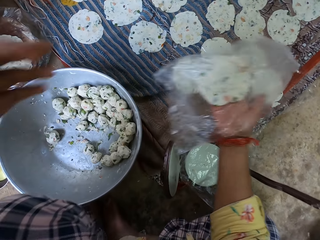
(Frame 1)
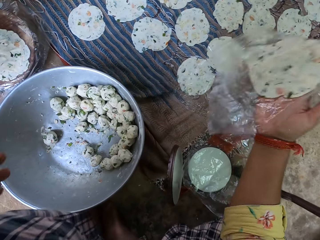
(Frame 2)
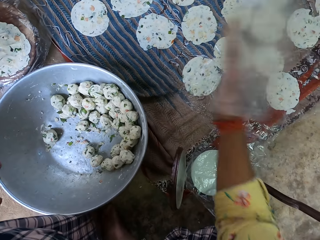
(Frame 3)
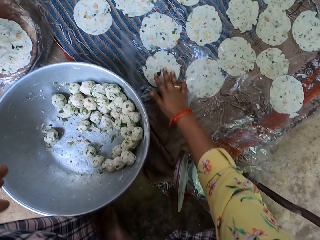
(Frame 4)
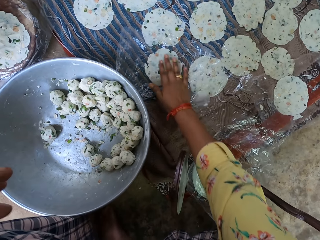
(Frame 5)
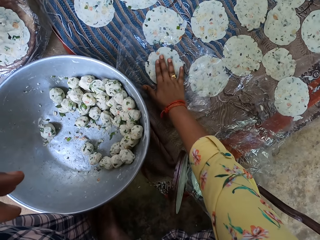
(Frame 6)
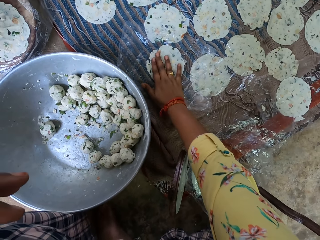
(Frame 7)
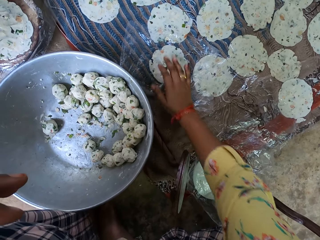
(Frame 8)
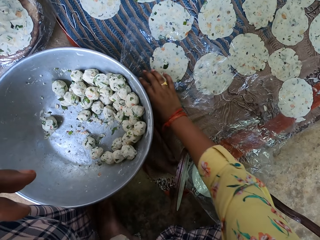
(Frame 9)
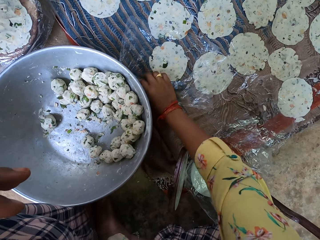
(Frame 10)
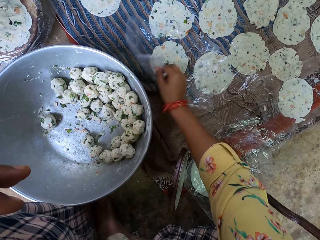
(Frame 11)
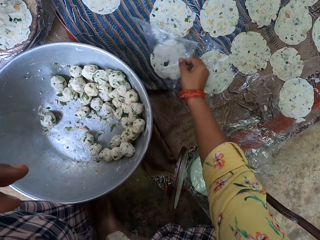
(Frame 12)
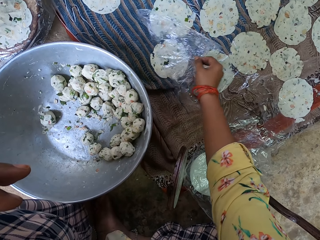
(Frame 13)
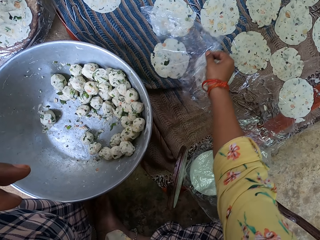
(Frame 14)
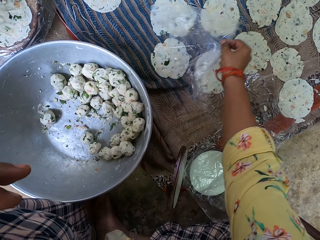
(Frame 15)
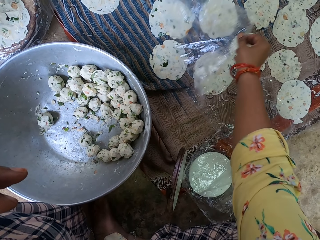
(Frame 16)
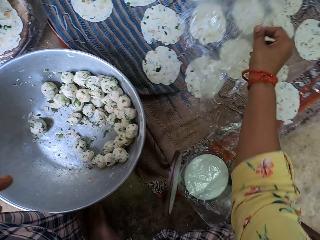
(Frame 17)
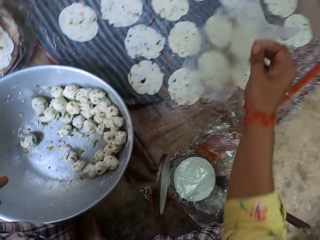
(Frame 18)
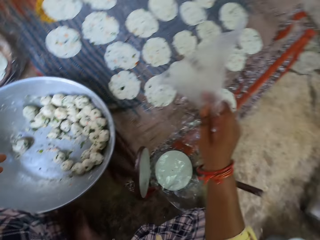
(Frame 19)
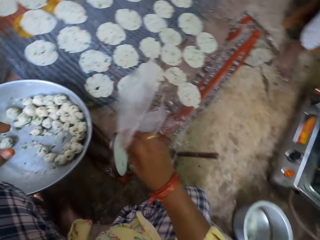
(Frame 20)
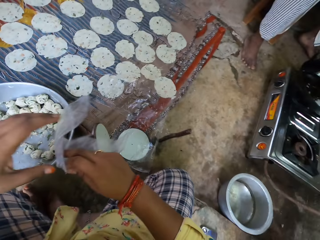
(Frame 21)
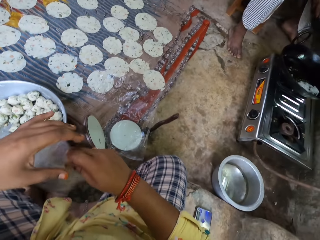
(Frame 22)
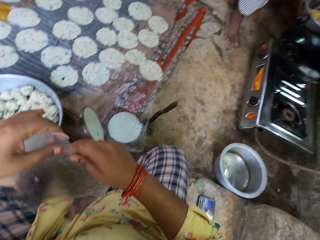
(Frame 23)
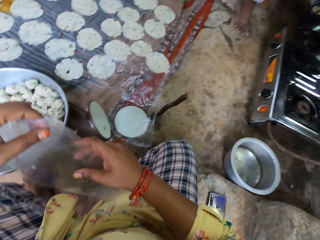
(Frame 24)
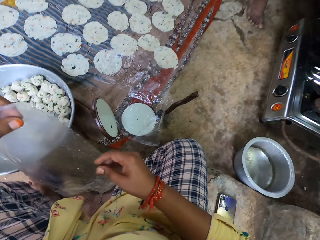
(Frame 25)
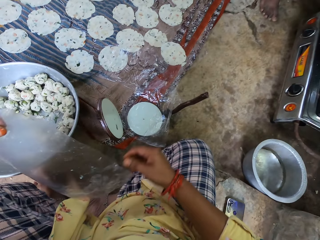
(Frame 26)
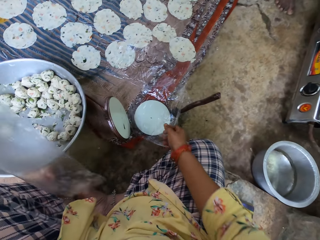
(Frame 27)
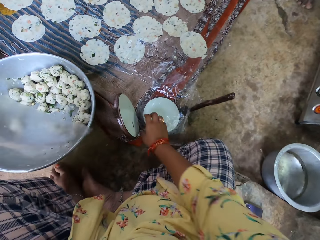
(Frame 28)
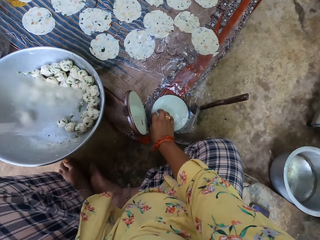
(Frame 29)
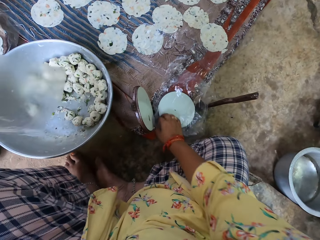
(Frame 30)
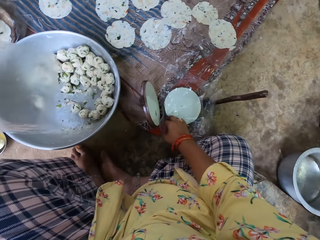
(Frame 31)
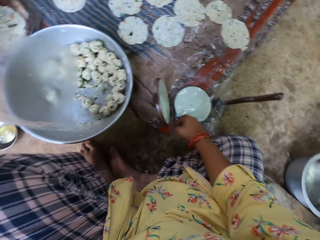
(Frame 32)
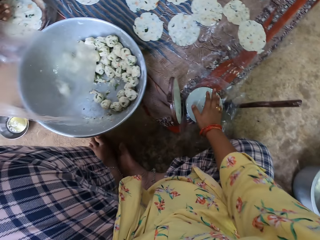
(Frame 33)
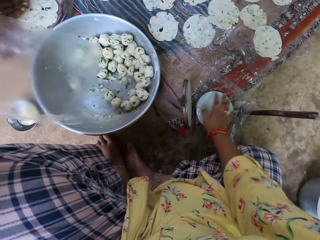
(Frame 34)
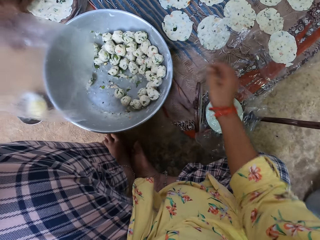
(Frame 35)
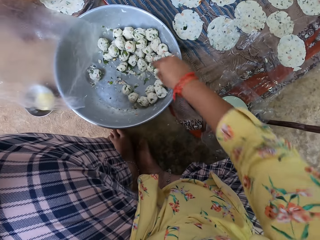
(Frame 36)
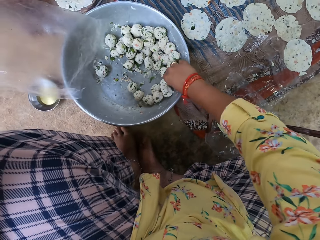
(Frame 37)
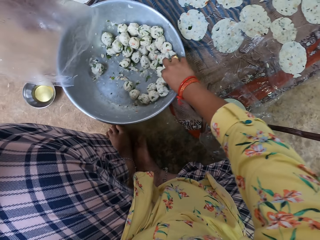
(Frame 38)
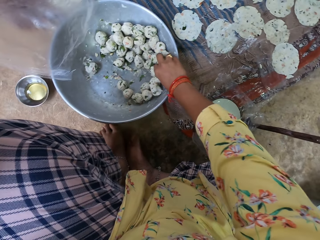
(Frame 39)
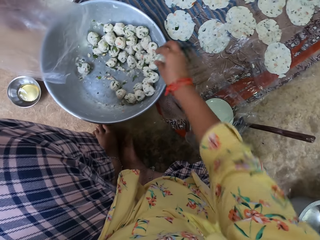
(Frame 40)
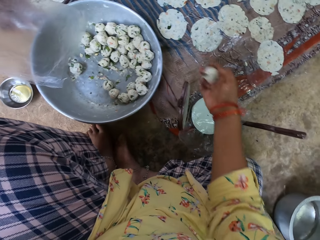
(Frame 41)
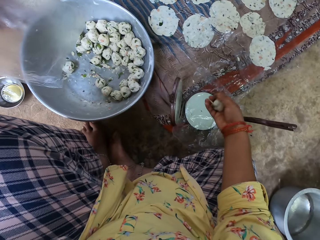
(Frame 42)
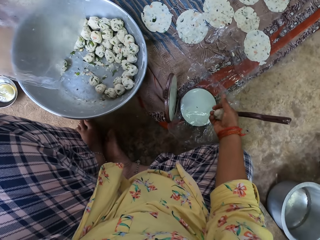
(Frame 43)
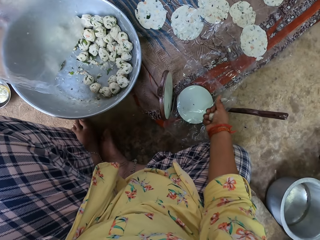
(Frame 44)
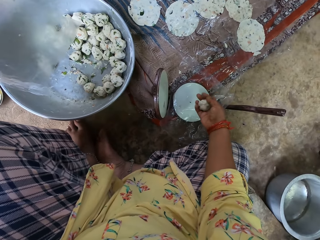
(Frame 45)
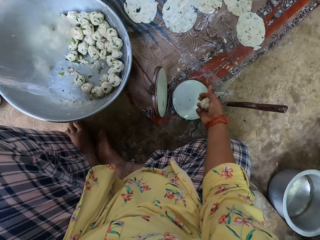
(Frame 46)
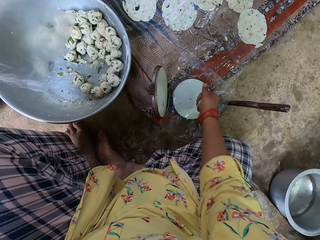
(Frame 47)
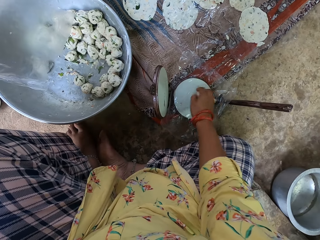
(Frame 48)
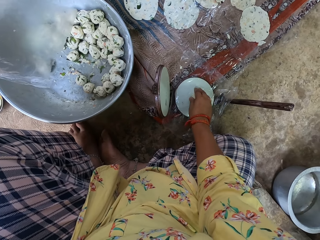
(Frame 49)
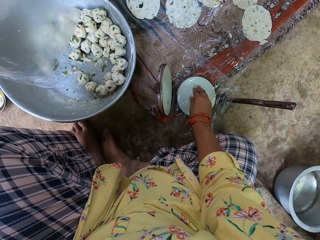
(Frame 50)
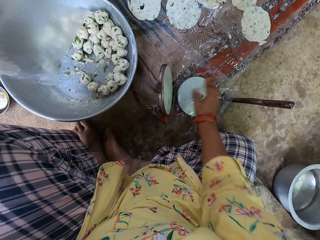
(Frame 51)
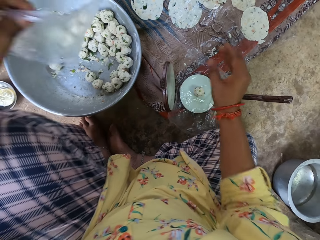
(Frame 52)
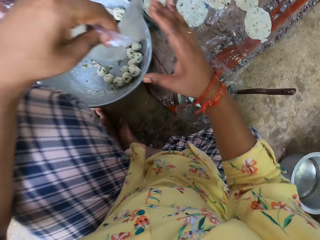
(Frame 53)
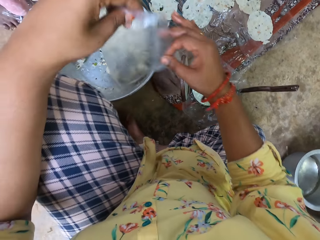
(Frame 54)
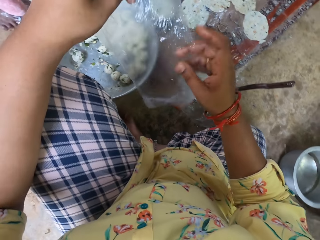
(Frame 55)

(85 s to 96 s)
The camera wearer transfers the third dough from her left hand to her right hand. She drops a polythene paper in the dough mat. She places the third dough on the mat with her right hand. She touches the dough. She removes the third nylon from the third dough on the mat with her right hand. She transfers the third nylon from her right hand to her left hand. She holds the polythene paper with her left hand. She adjusts the third nylon on the pot with her right hand. She touches the polythene paper. She picks another dough from the bowl with her right hand. She places the fourth dough in the pot.

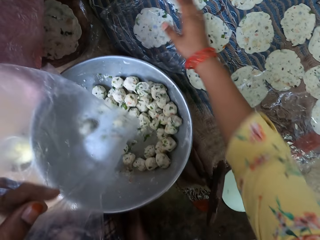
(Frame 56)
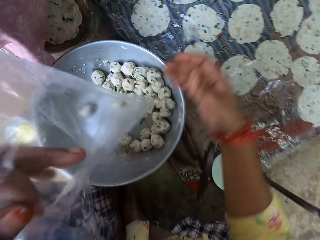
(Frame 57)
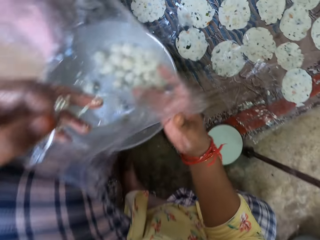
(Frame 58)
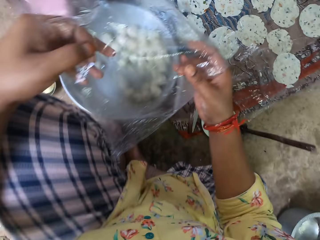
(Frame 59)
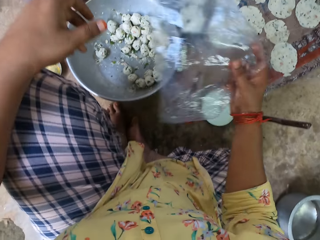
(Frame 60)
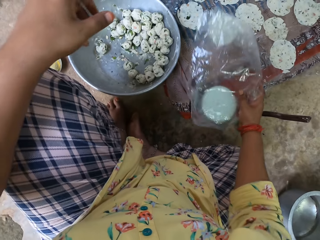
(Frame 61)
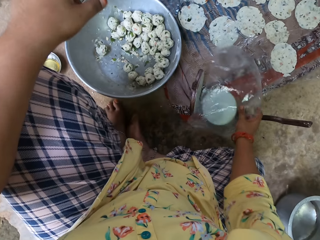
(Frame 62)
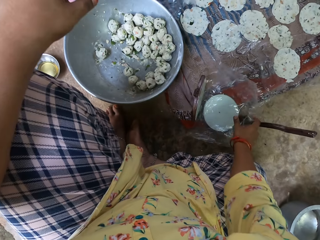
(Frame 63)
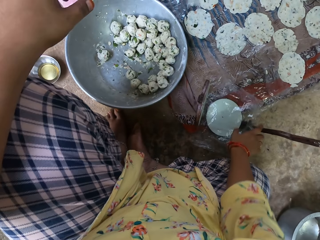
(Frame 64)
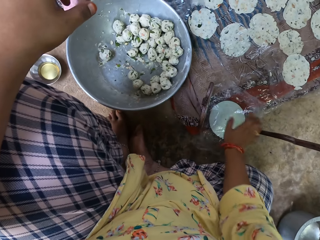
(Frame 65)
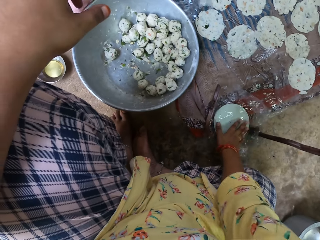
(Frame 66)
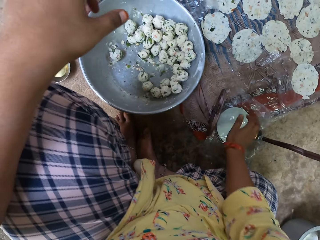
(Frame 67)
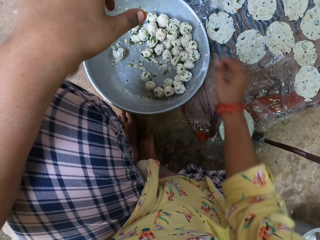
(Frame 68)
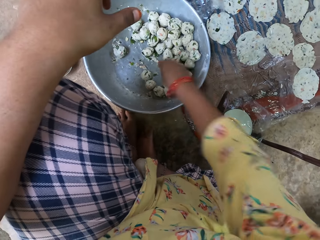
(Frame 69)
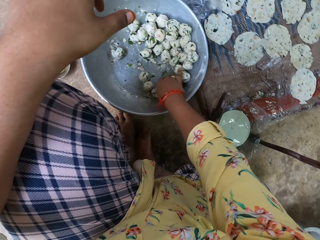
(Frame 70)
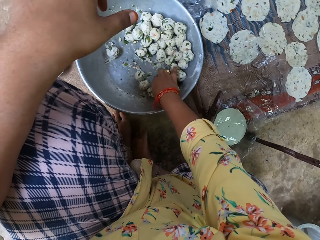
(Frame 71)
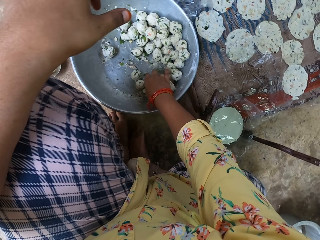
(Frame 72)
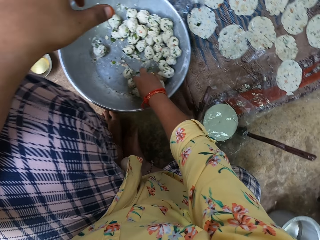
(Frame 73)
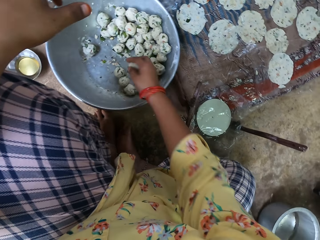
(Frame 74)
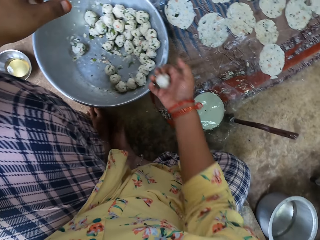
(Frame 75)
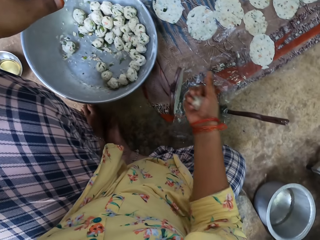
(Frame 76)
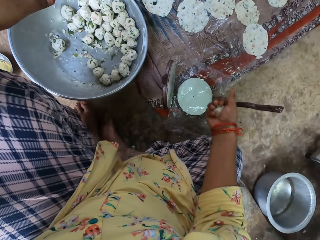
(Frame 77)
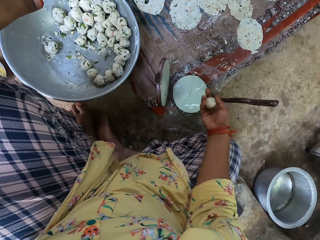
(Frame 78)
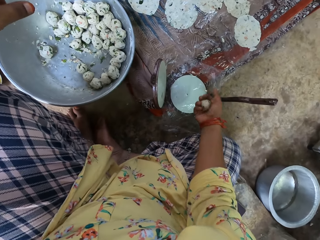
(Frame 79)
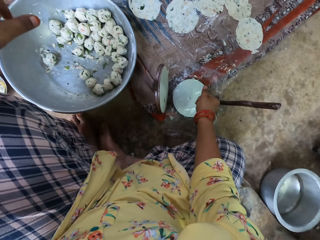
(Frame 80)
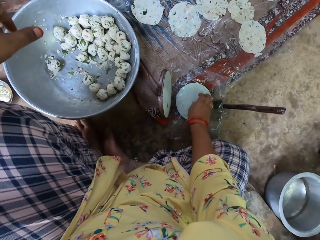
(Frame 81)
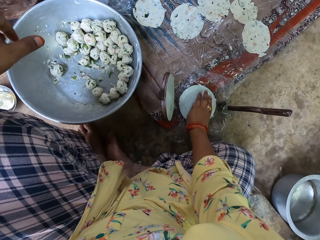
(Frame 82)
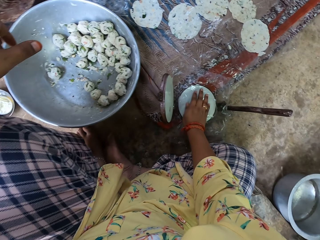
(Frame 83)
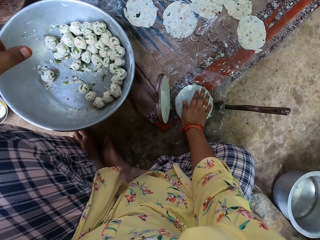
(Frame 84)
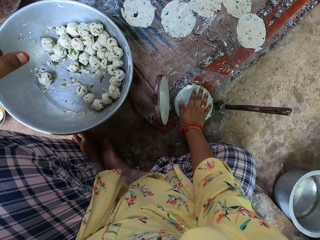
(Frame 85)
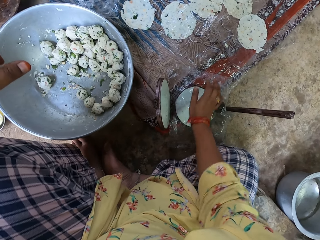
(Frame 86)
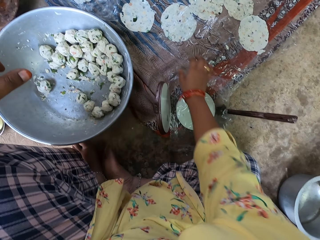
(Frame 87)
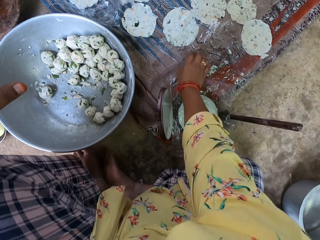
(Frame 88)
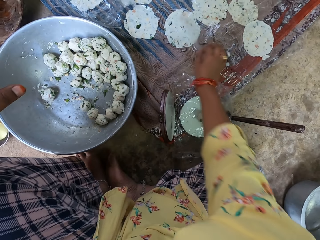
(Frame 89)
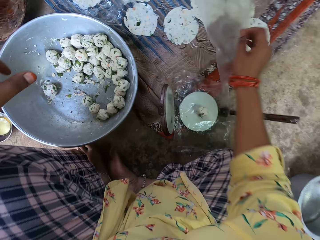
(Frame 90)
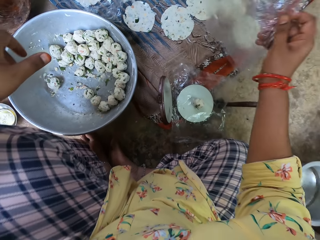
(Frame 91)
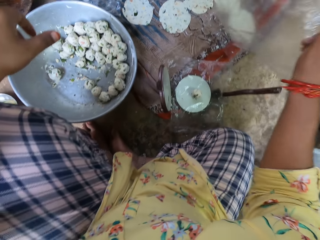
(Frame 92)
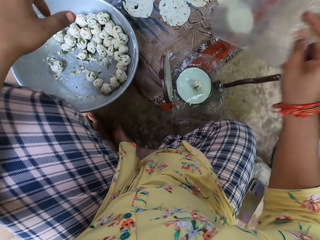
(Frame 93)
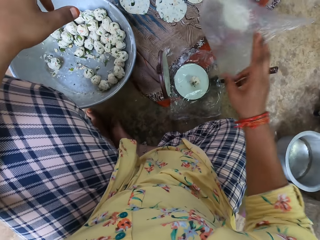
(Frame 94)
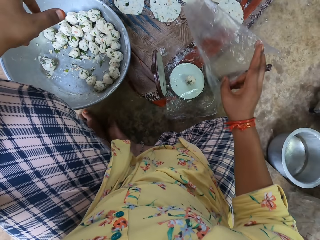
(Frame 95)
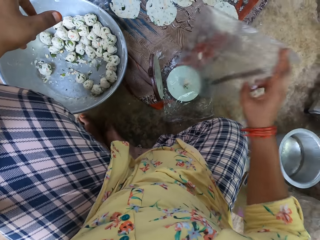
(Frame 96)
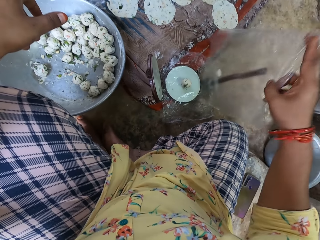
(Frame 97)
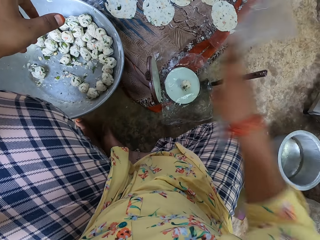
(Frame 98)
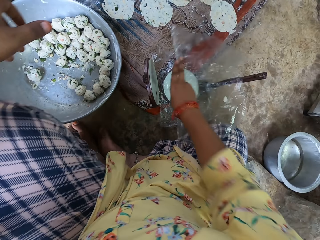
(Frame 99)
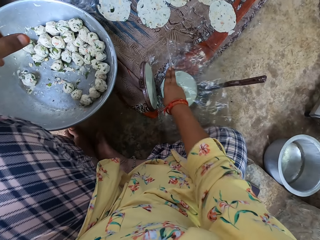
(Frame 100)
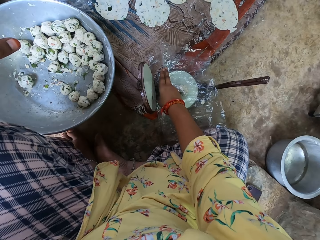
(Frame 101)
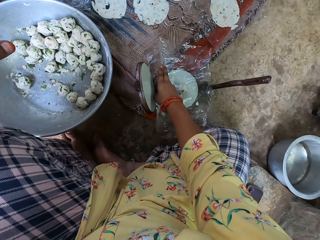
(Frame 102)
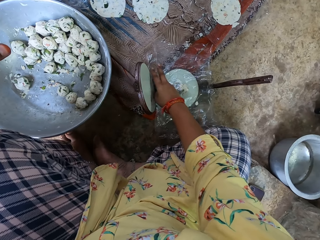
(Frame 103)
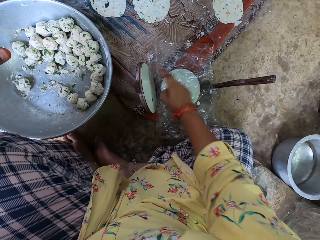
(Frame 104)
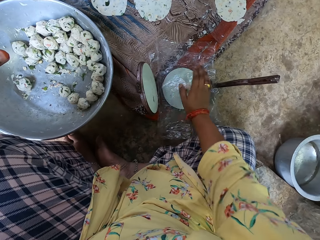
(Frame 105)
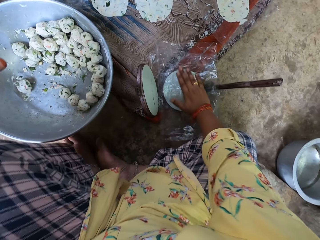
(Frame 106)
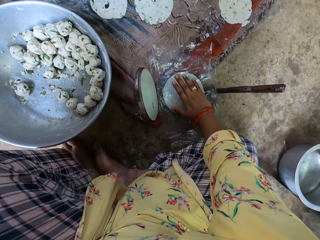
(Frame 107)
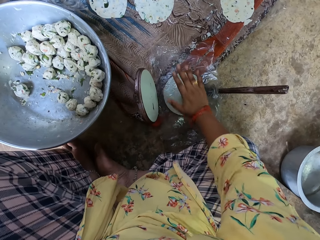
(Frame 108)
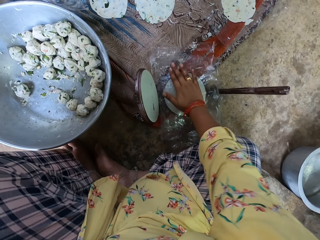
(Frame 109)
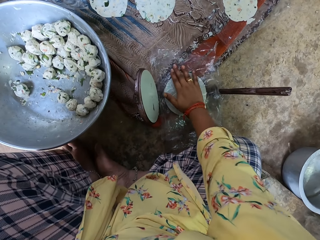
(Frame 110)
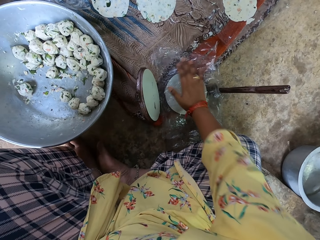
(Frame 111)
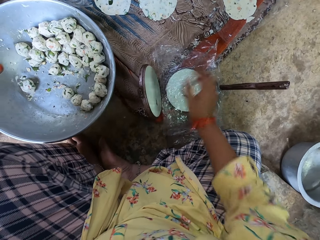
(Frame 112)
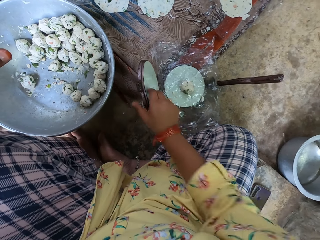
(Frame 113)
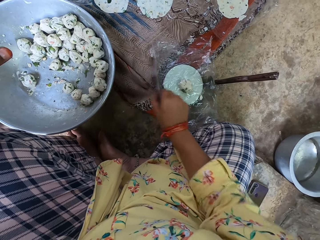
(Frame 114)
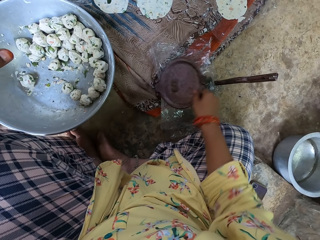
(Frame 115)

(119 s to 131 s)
The camera wearer holds a polythene paper with her right hand. She places the fourth nylon on the pot with her right hand. She covers the dough with the polythene paper. She picks another dough from the bowl with her right hand. She presses the dough in her hand. She places the fifth dough on the fourth nylon on the pot with her right hand. She touches the dough. She picks another nylon from the mat with her right hand. She covers the dough with the polythene paper. She places the fifth nylon on the fifth dough with her right hand.
